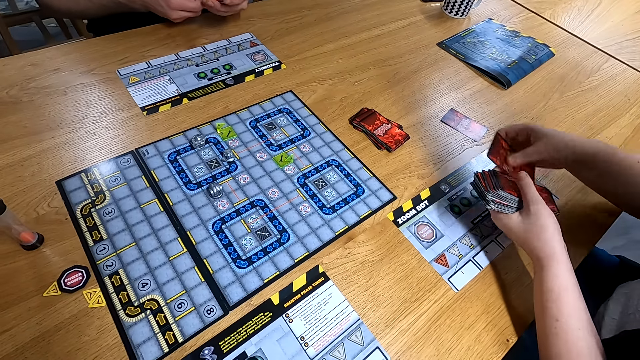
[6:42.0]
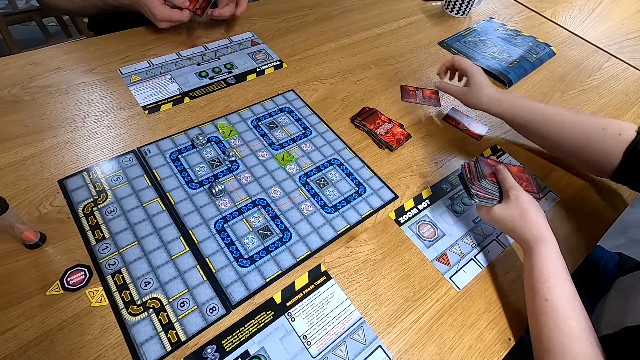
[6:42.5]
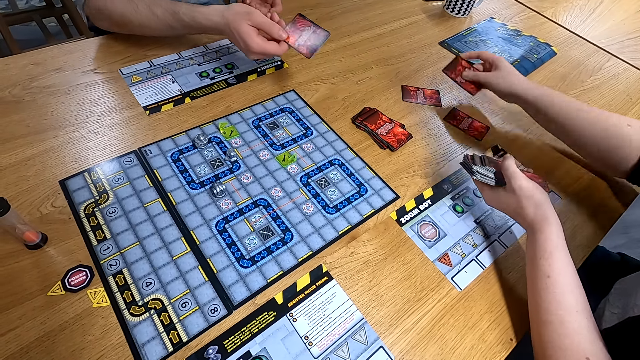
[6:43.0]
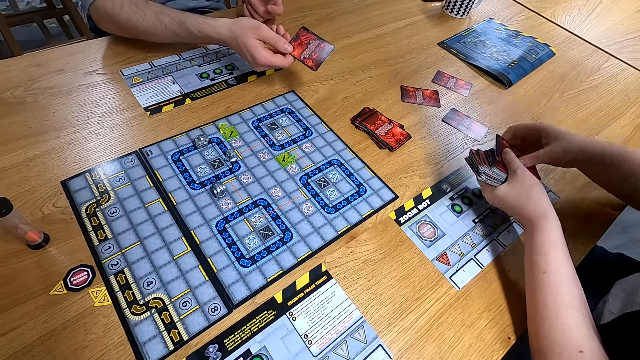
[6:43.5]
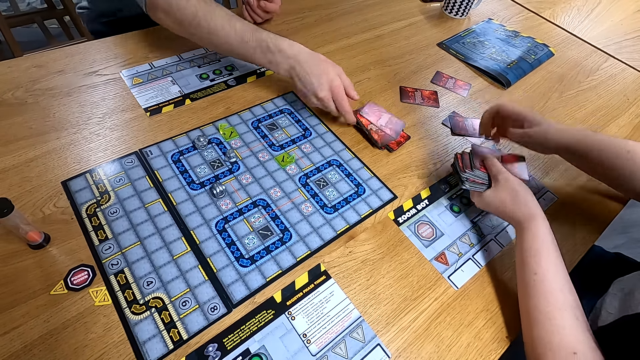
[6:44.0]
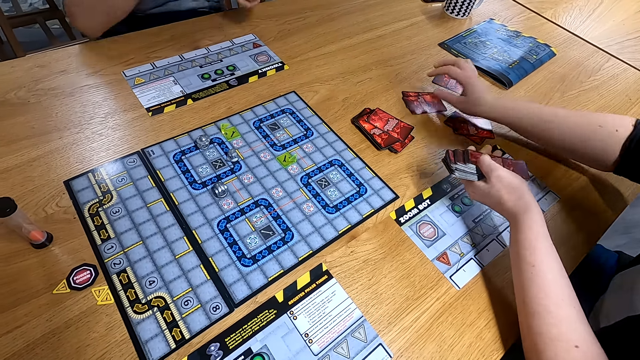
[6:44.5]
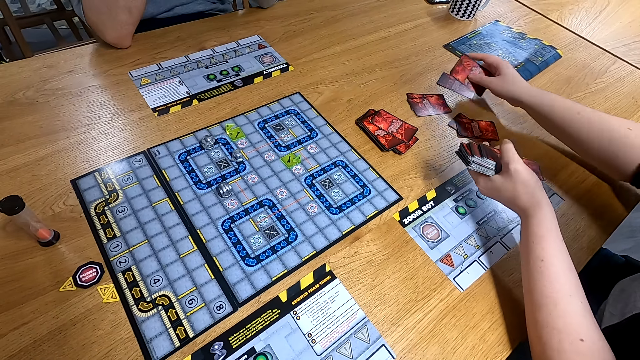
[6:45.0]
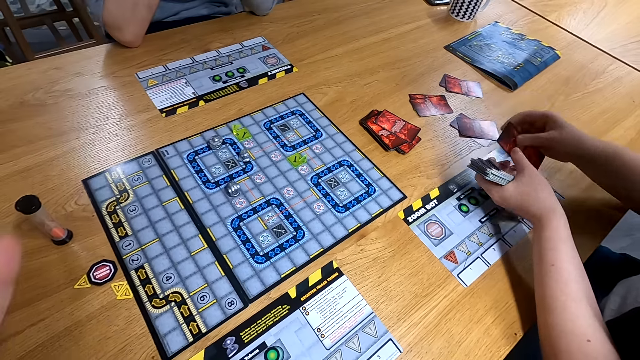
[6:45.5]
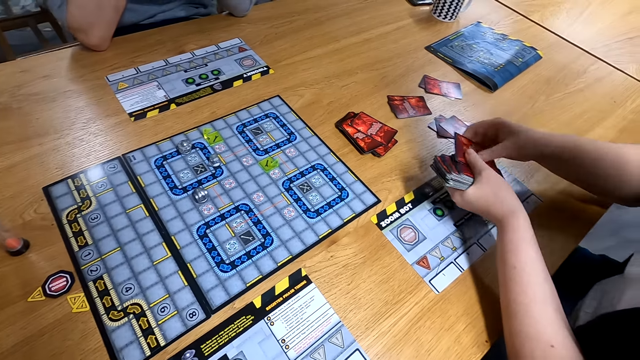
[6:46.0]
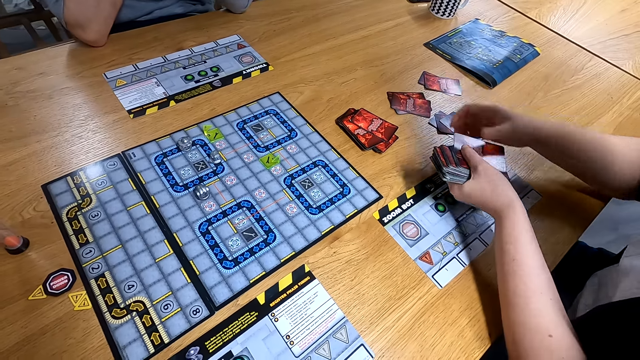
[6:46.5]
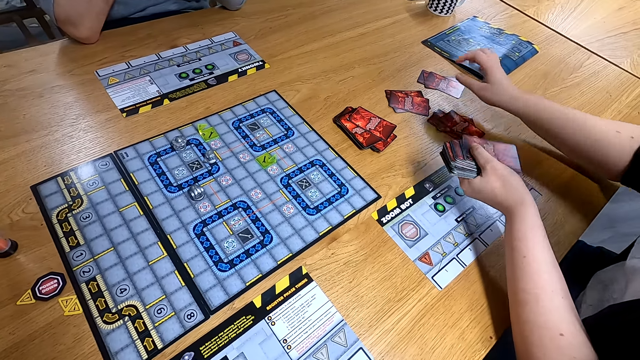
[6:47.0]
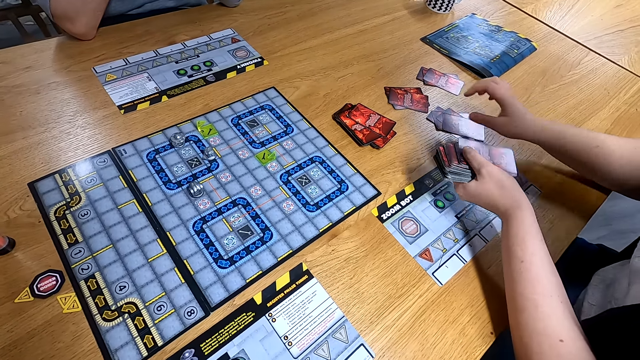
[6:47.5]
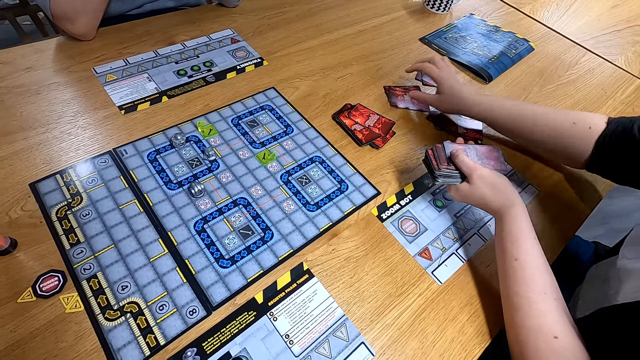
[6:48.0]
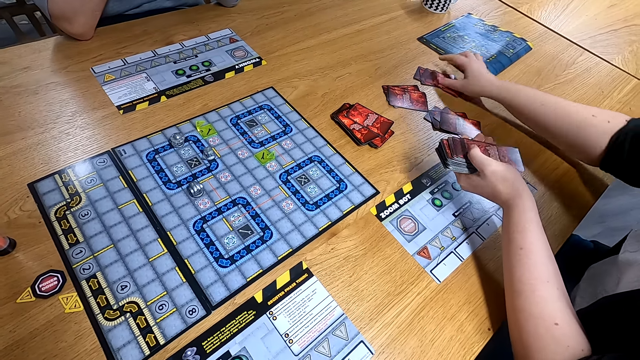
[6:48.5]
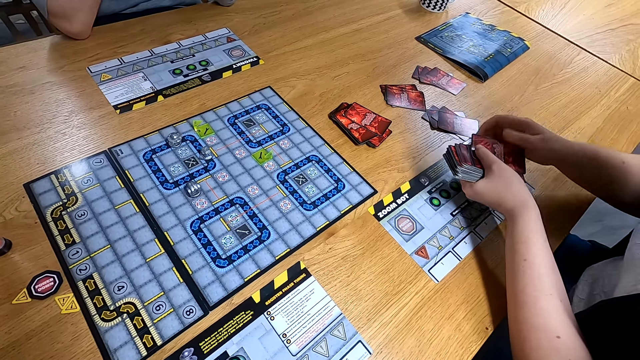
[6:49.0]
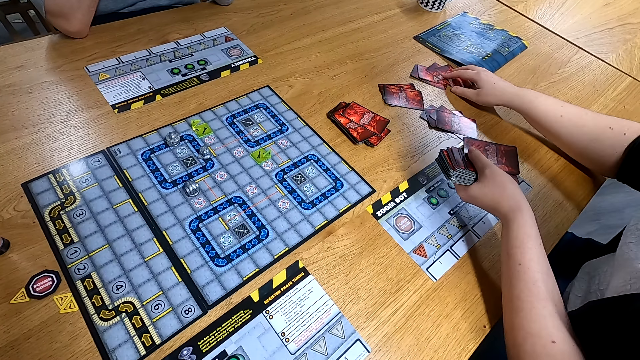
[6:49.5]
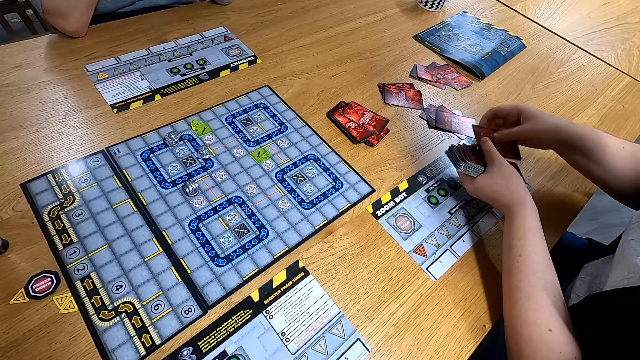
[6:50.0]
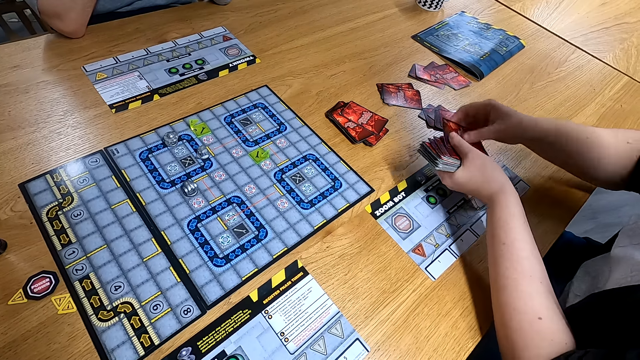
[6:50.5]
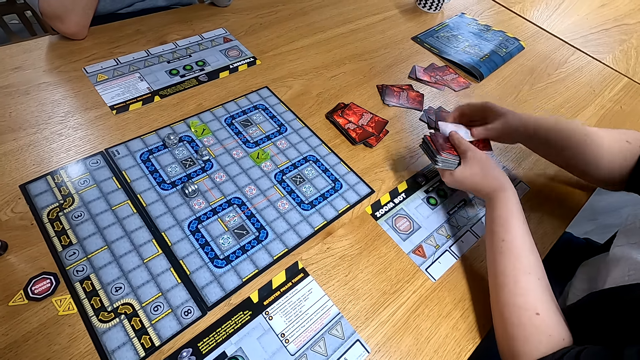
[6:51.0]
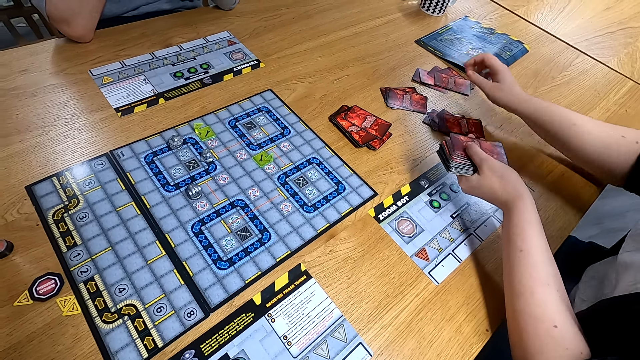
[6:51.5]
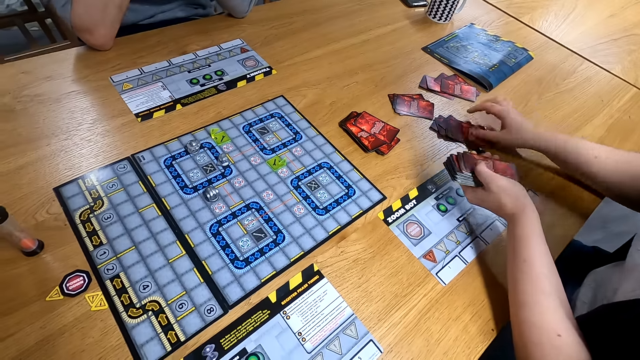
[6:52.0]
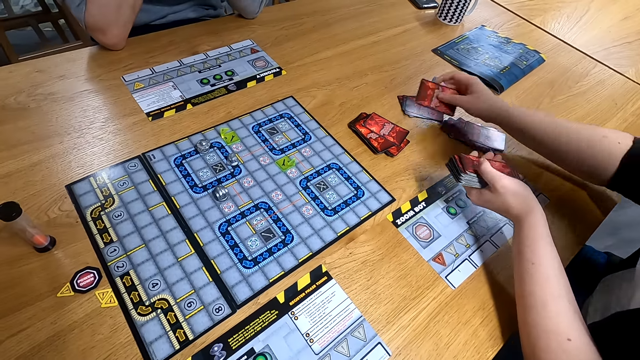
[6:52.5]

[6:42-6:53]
The man drops a programming card on the stack of programming cards on the table with his right hand. The camera wearer moves the programming card on the table with his right hand. The woman distributes the programming cards on the table with her right hand.

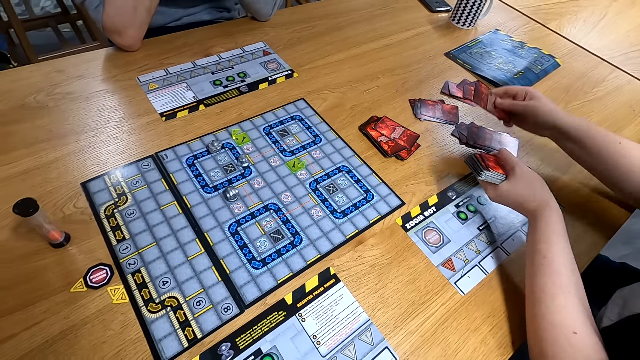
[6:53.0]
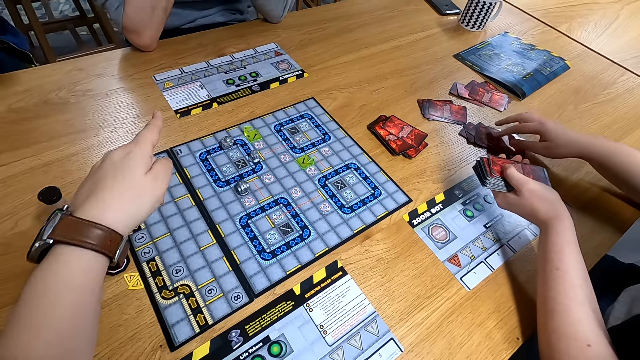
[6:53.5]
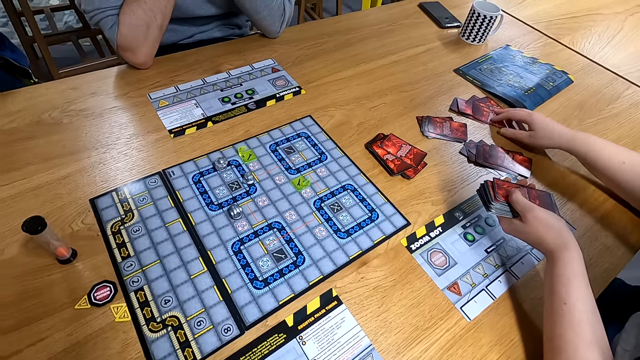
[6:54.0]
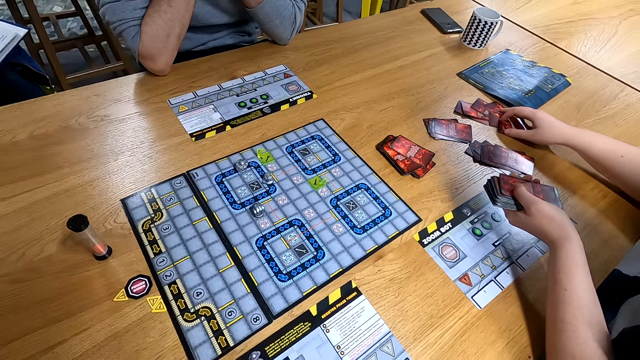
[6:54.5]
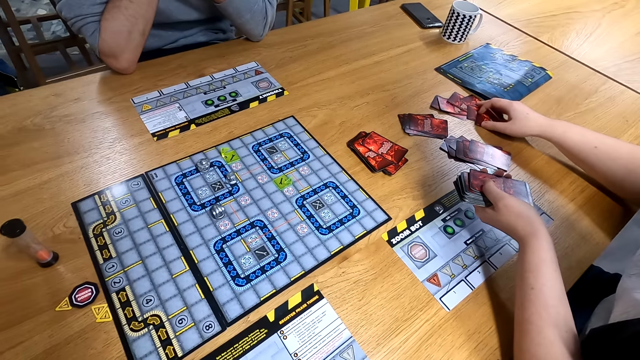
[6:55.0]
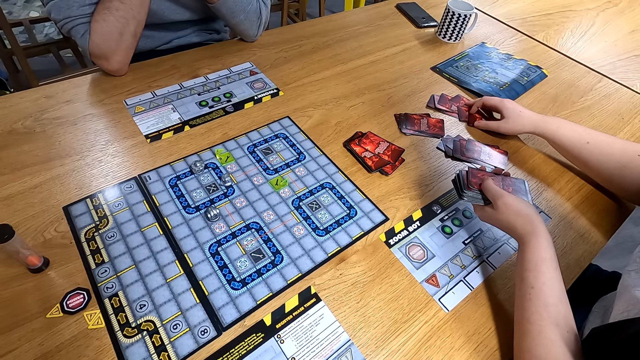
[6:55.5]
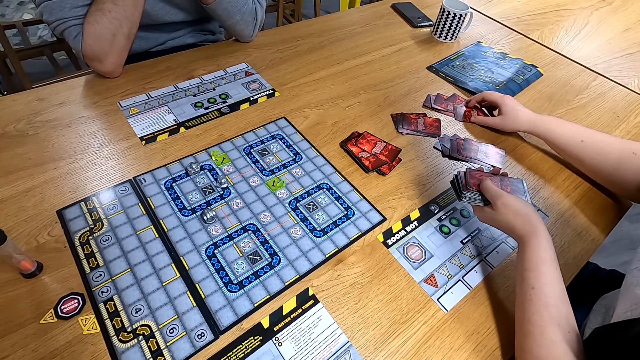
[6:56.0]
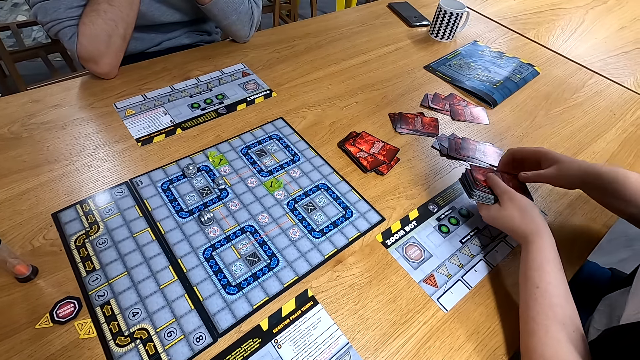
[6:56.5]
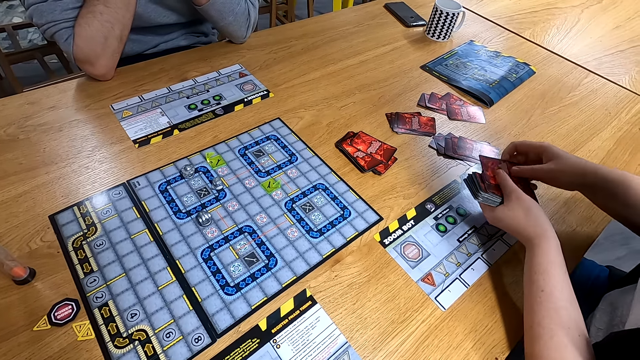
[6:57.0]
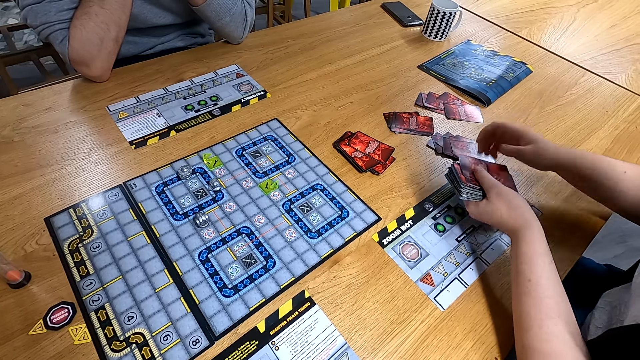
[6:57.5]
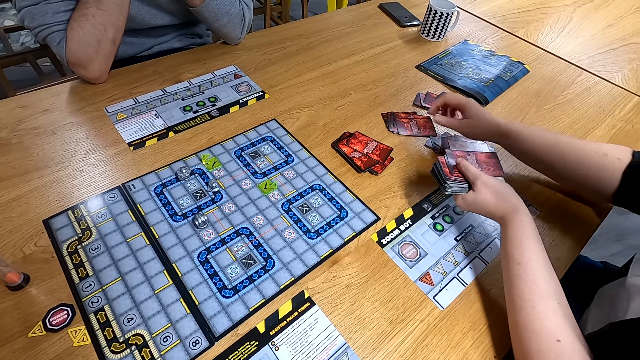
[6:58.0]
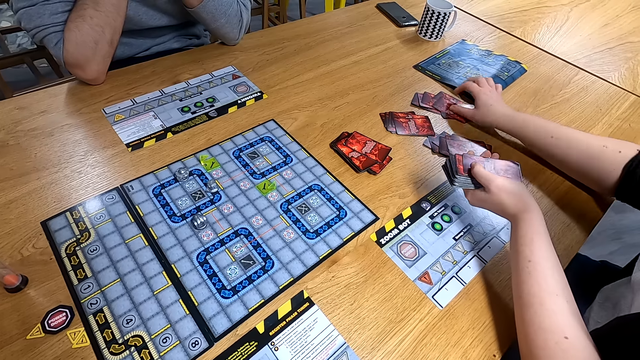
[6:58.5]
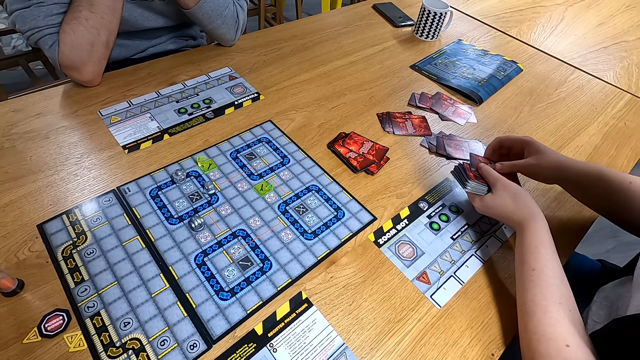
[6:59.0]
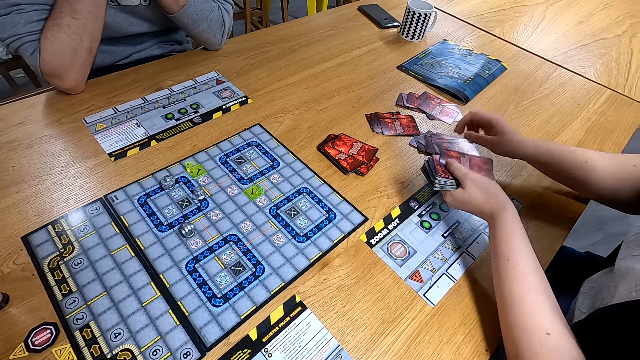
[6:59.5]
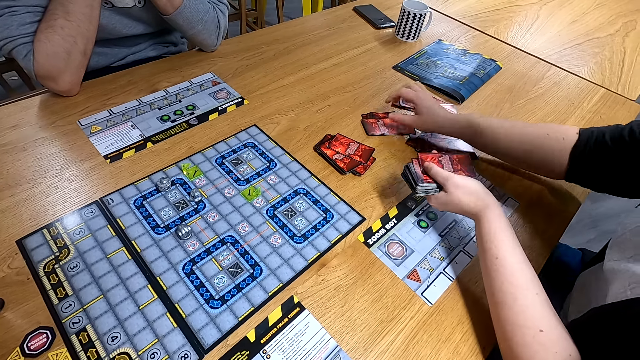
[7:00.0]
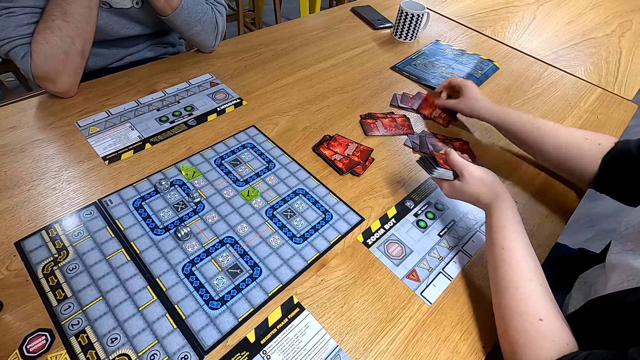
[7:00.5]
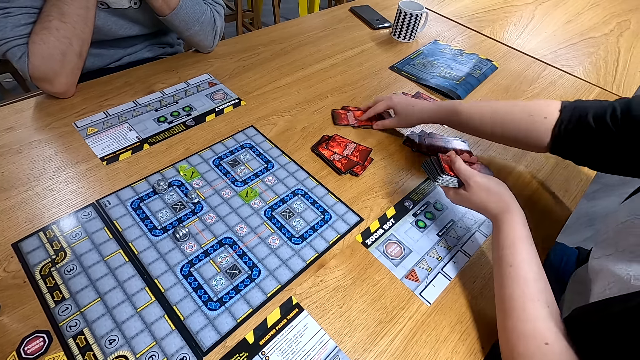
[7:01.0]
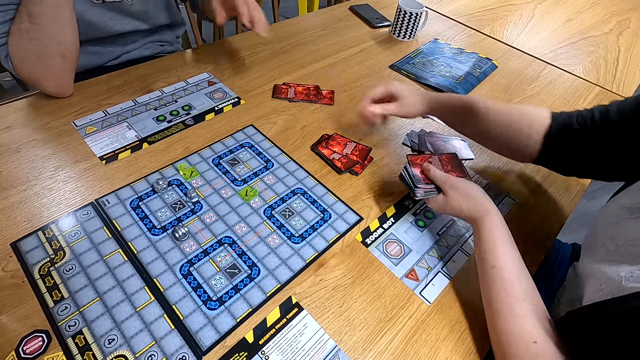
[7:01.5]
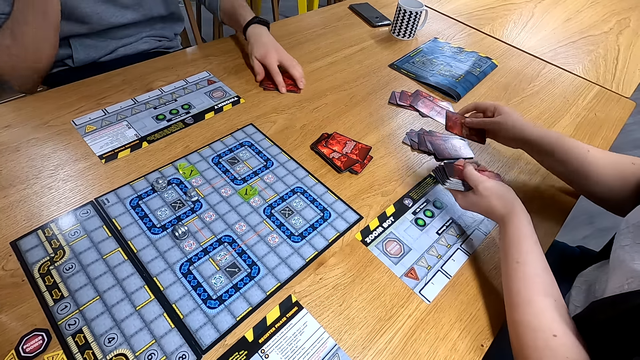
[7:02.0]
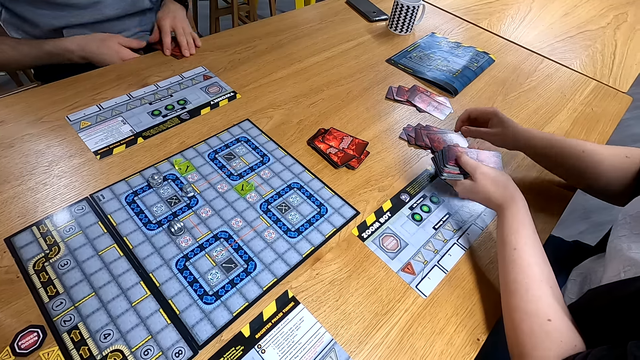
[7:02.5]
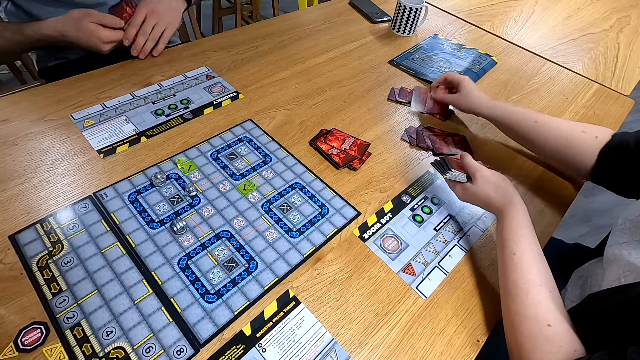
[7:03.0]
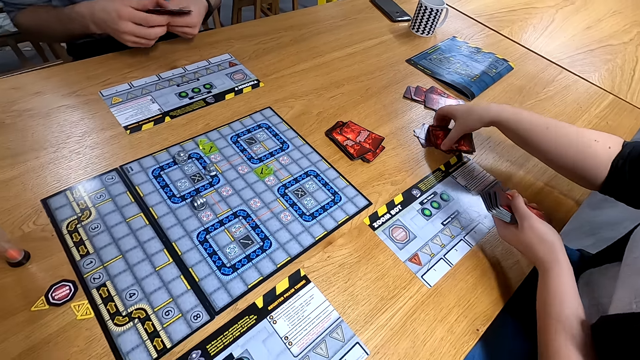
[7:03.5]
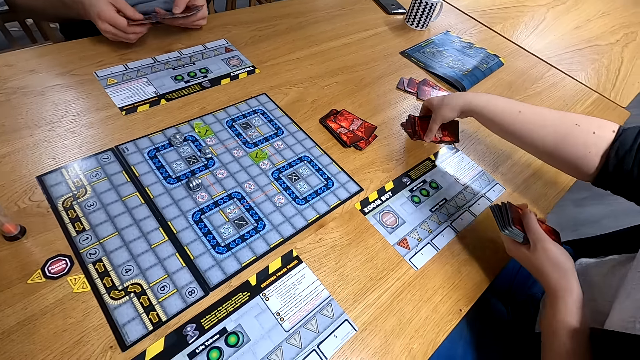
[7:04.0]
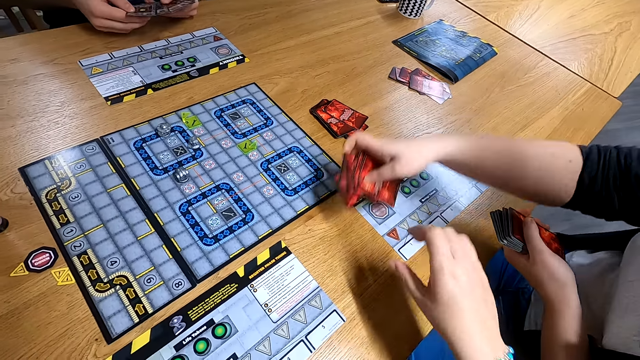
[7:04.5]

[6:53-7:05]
The camera wearer moves some programming cards on the table with his right hand. The woman distributes the programming cards on the table with her right hand, and moves the programming cards across the table to the man with her right hand. The man moves the programming cards on the table with his left hand. The woman distributes the programming cards on the table with her right hand. The man holds the programming cards with both hands. The woman picks some programming card from the table with her right hand.
